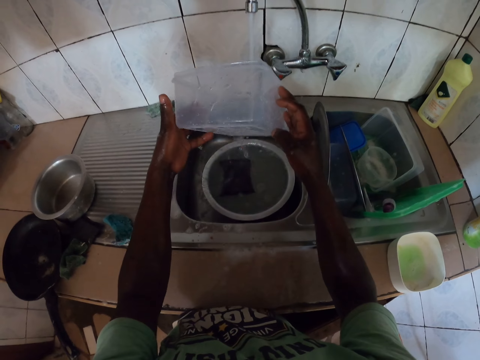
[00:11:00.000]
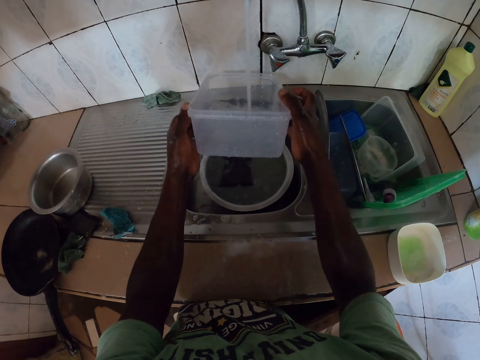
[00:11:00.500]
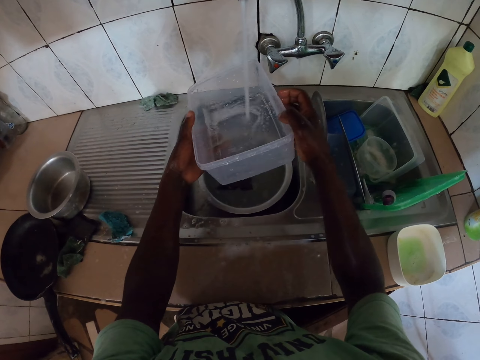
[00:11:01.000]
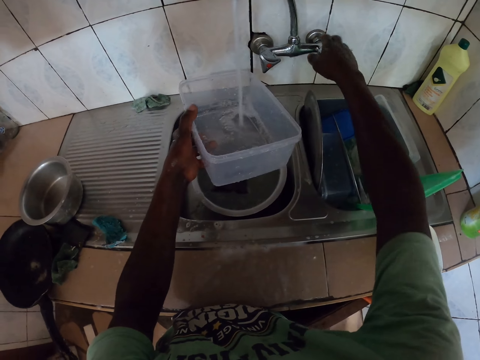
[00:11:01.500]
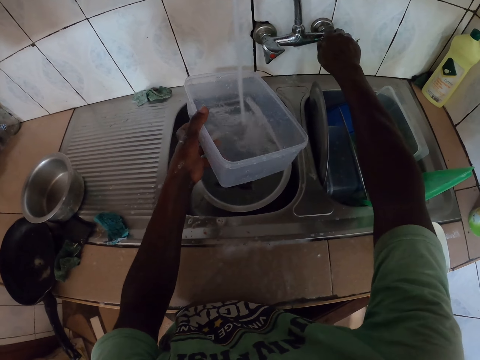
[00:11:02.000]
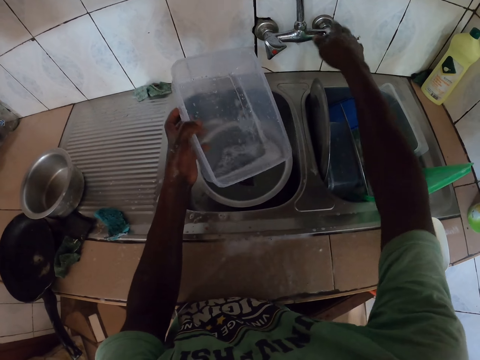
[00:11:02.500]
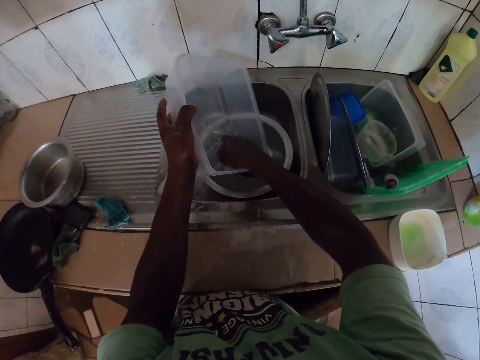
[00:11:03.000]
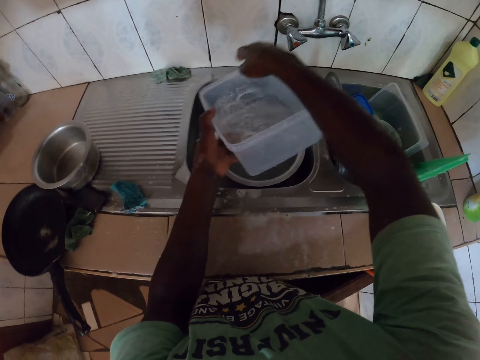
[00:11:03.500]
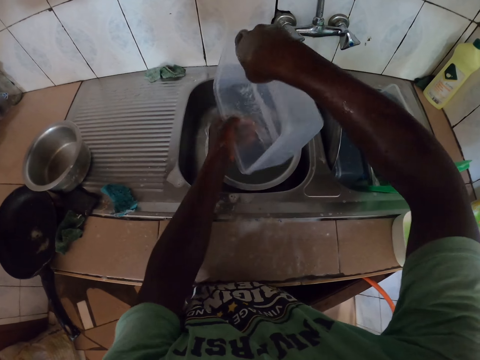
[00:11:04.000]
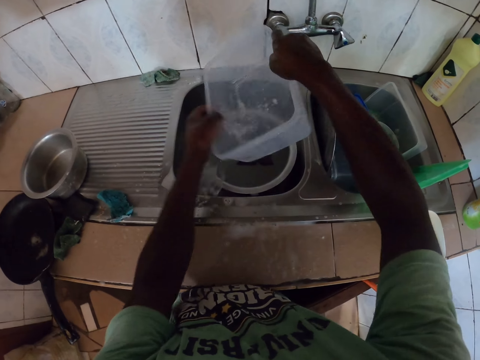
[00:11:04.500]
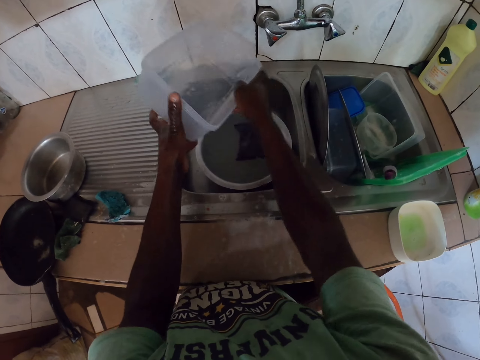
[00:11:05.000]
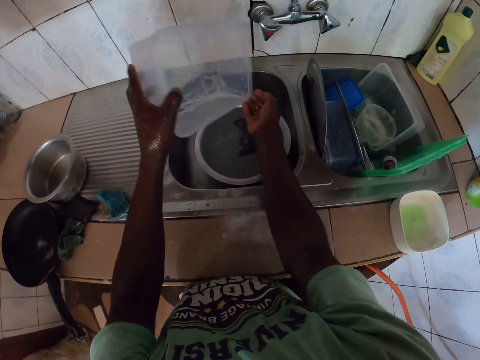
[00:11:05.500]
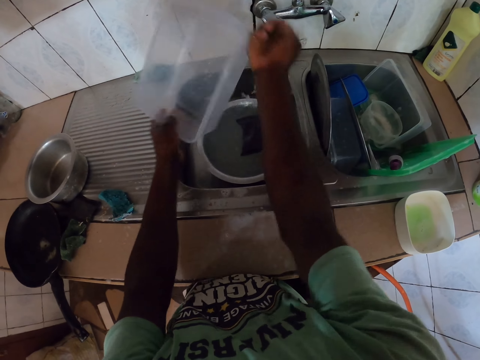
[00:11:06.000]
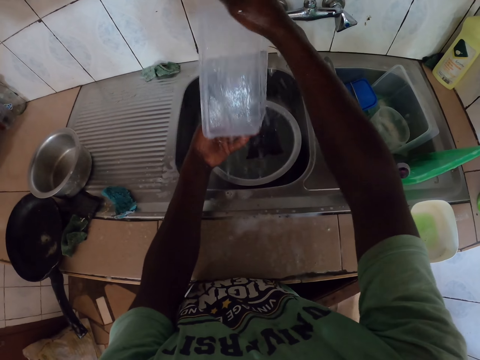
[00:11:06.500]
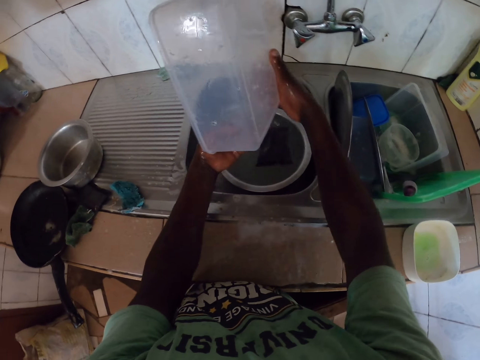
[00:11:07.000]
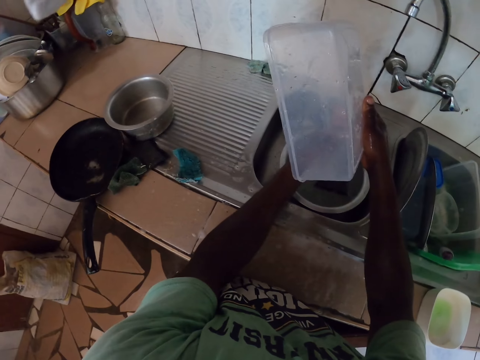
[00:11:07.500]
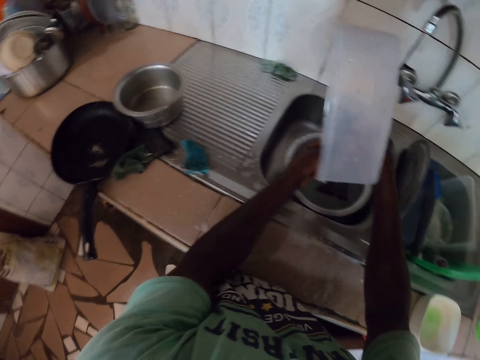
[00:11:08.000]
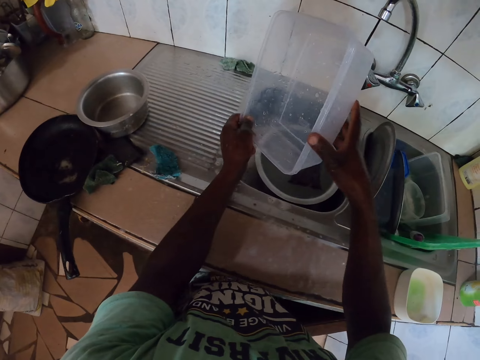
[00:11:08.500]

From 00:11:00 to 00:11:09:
The camera wearer closes the tap. They wash the dish.

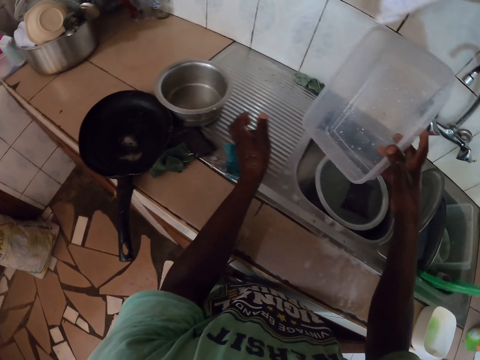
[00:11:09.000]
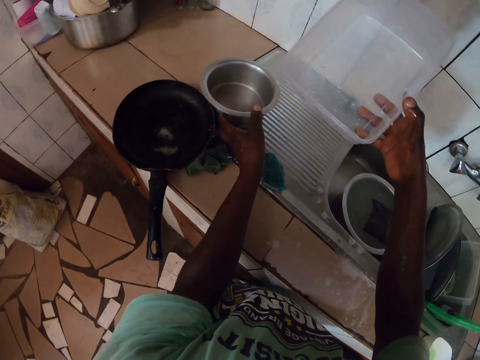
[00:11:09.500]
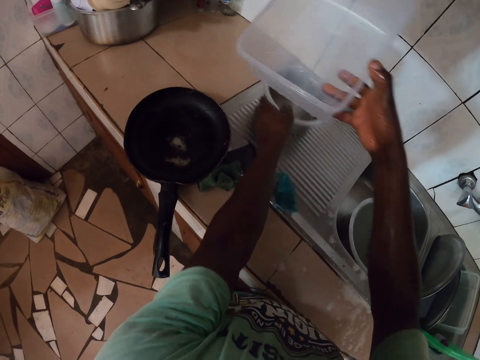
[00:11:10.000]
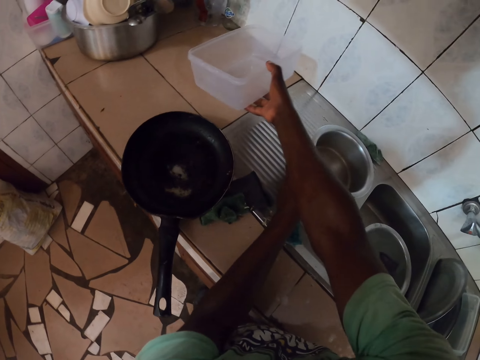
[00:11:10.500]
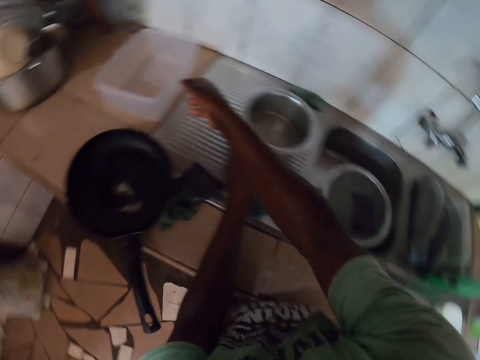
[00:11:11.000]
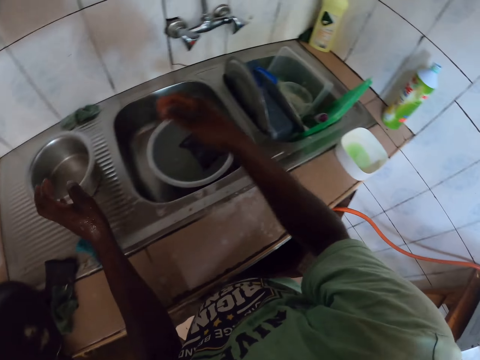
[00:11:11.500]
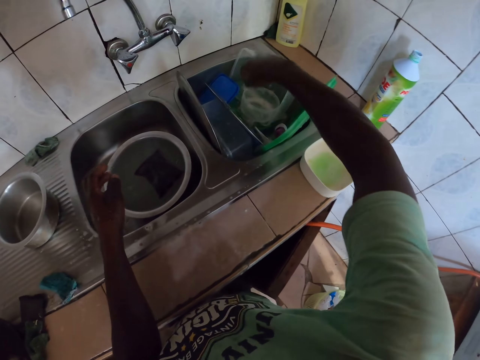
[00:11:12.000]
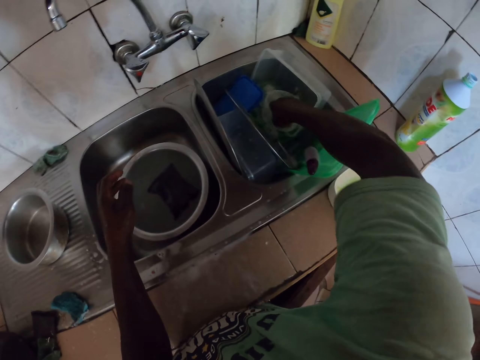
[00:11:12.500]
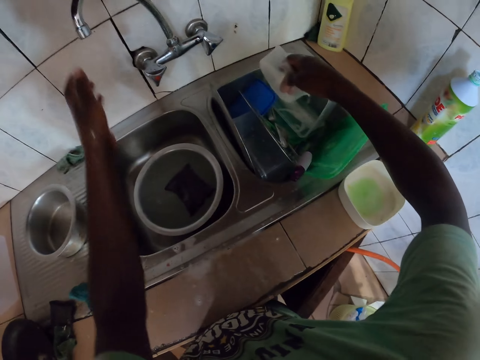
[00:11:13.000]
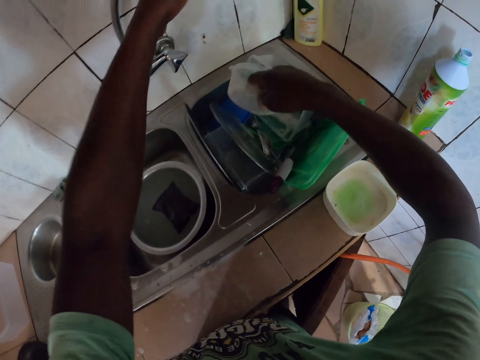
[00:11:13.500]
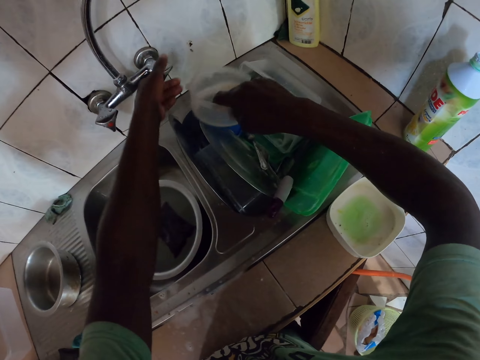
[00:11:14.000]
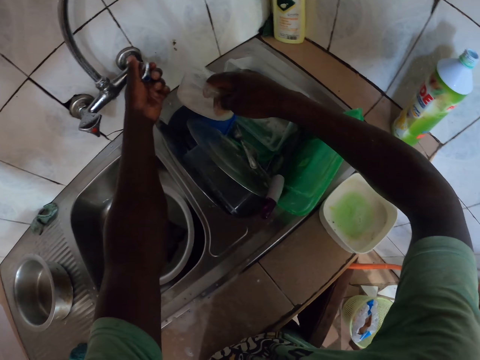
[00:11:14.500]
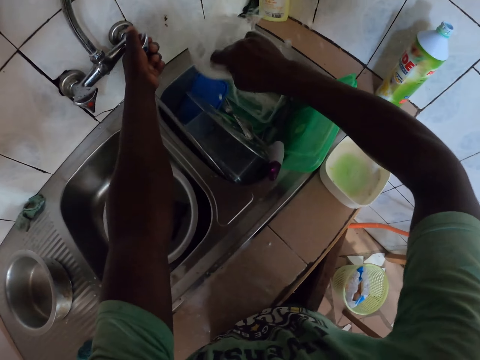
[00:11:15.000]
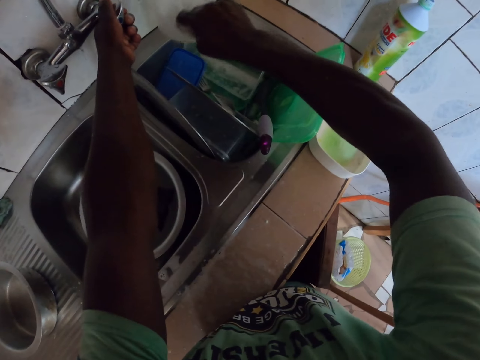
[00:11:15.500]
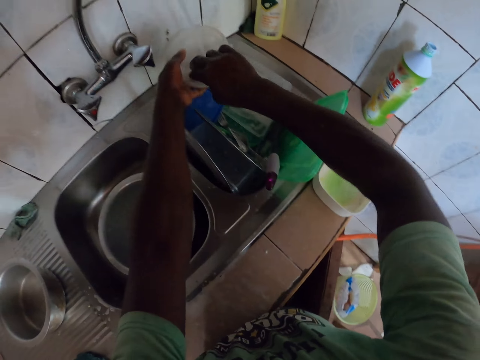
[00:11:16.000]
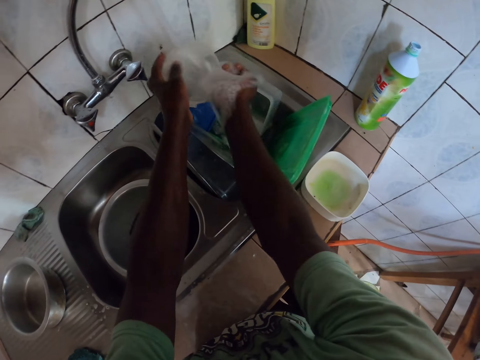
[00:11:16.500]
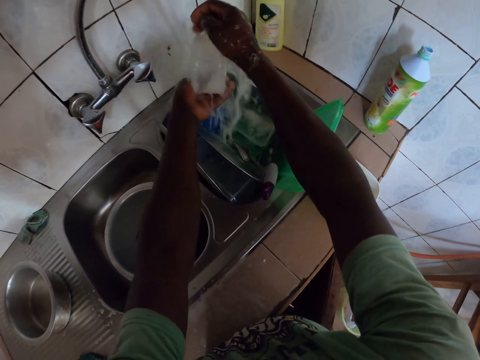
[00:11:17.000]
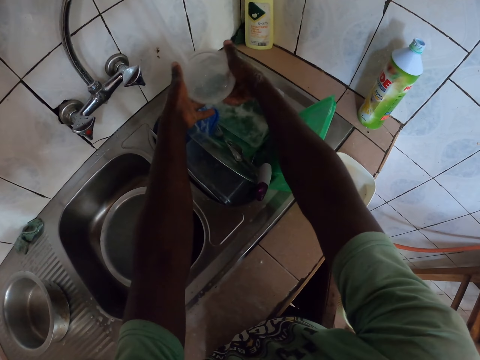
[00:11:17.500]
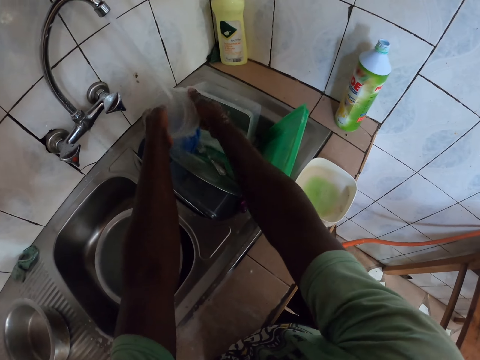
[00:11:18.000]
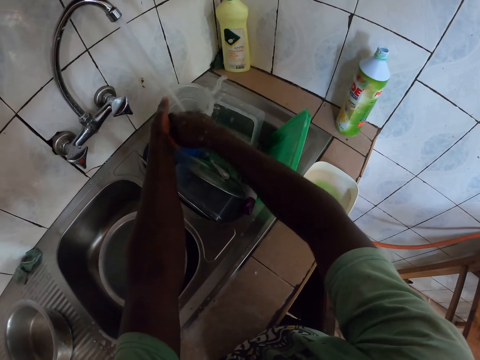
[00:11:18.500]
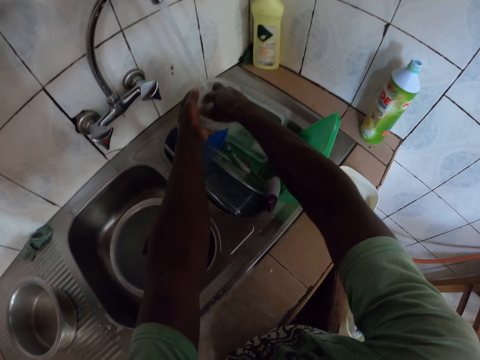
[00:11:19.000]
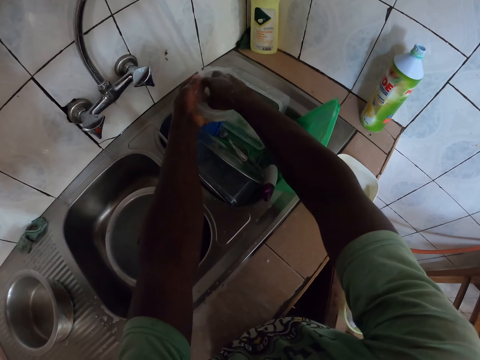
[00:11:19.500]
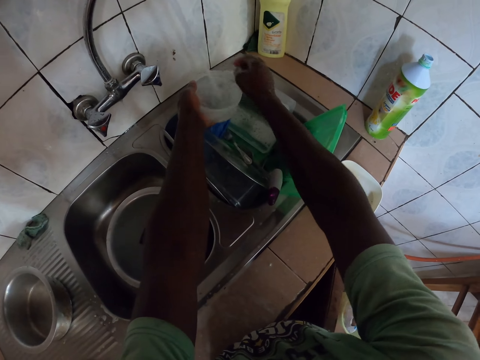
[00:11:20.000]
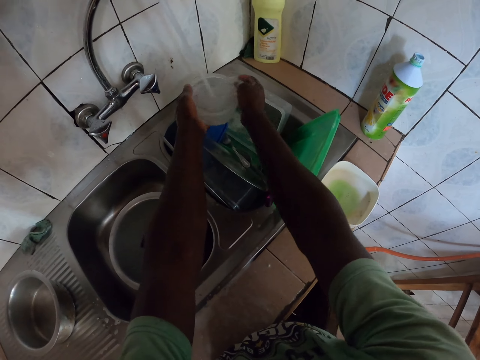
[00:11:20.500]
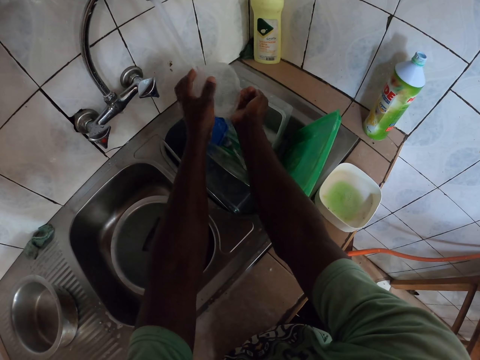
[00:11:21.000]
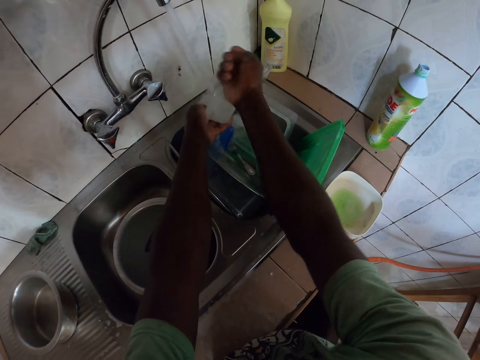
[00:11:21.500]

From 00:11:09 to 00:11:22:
The camera wearer puts the dish on the sink table. They take a dish. They open the tap. They rinse the dish.

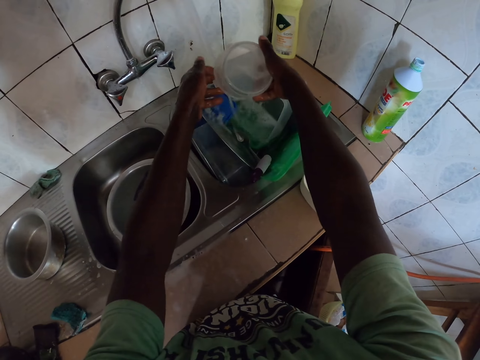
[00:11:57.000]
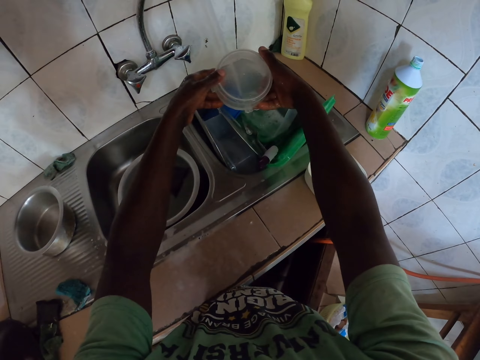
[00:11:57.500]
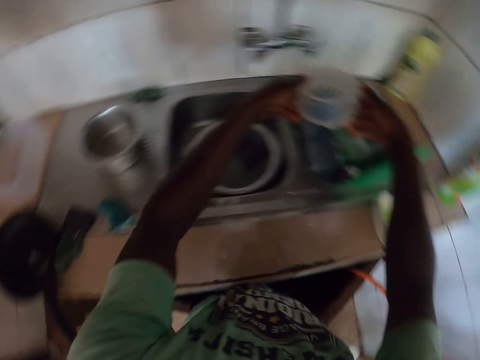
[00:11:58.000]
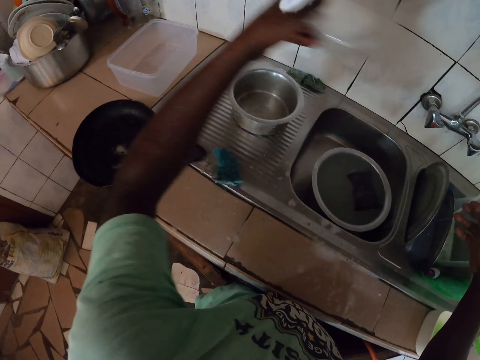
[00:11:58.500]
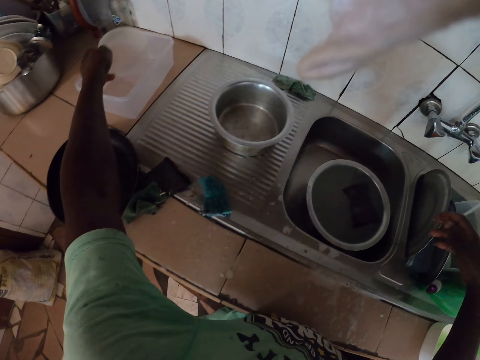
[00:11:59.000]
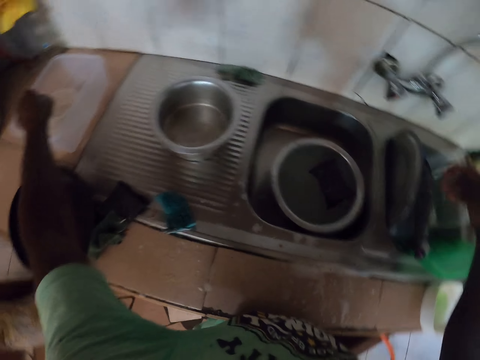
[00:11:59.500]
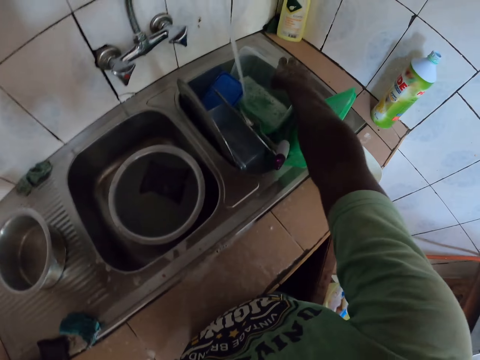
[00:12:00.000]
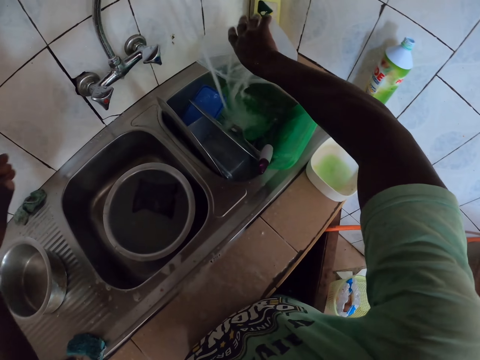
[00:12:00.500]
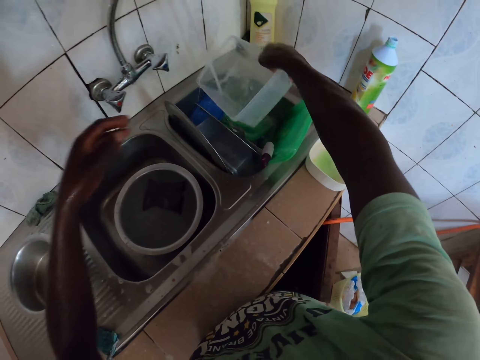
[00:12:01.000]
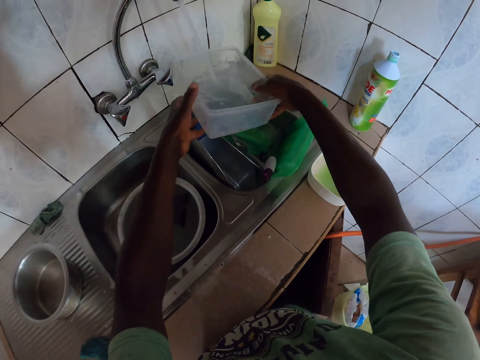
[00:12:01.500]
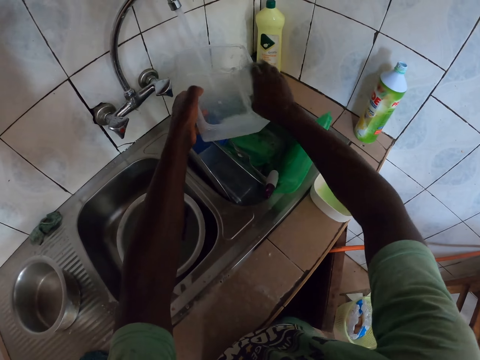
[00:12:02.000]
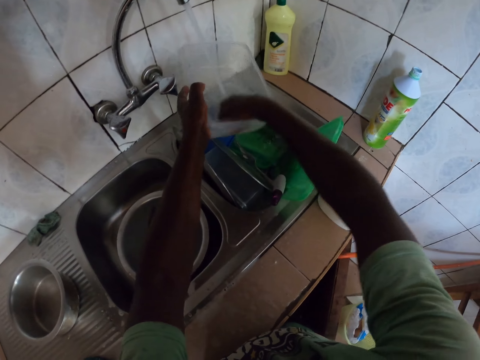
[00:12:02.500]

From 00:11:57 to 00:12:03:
The camera wearer puts the dish on the sink table. They pick up a container. They rinse the container or dish.
